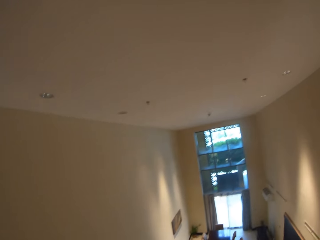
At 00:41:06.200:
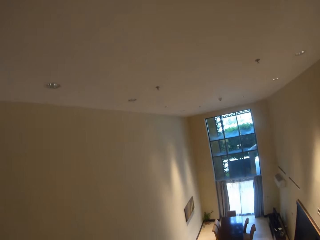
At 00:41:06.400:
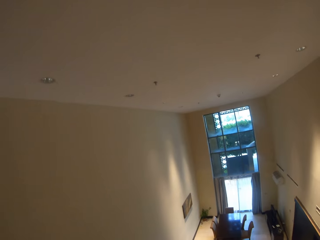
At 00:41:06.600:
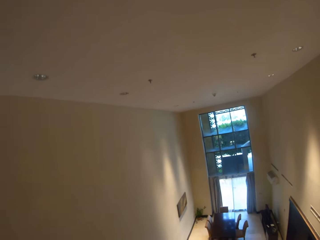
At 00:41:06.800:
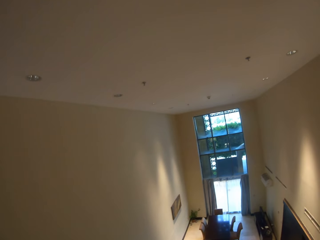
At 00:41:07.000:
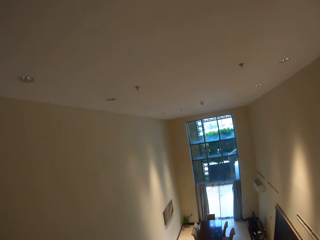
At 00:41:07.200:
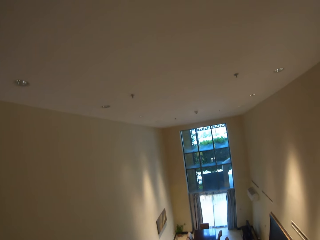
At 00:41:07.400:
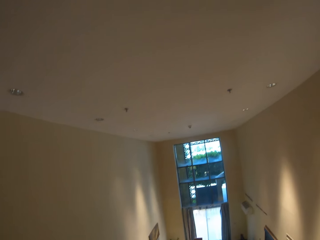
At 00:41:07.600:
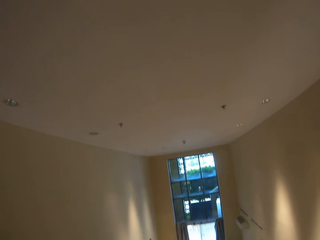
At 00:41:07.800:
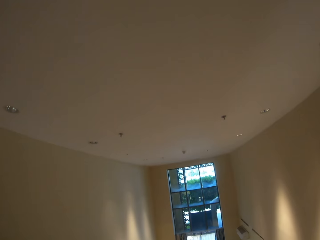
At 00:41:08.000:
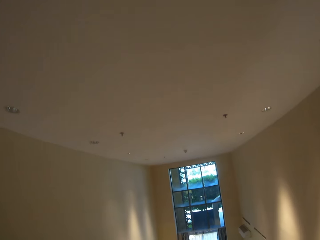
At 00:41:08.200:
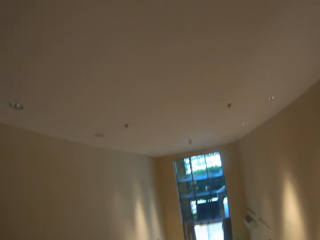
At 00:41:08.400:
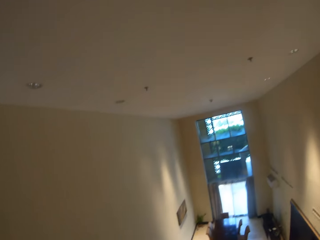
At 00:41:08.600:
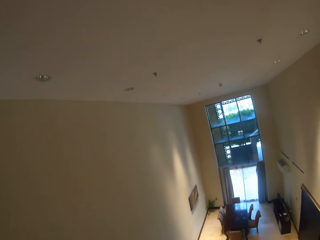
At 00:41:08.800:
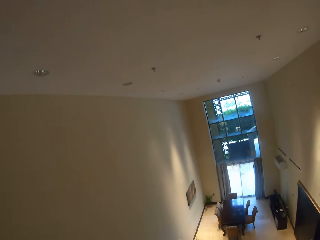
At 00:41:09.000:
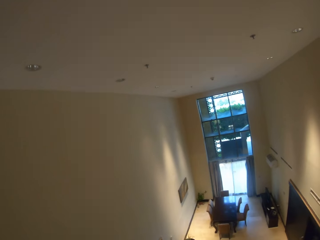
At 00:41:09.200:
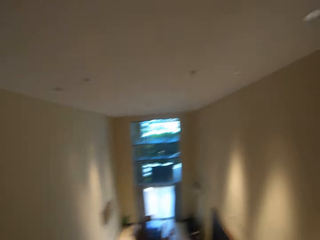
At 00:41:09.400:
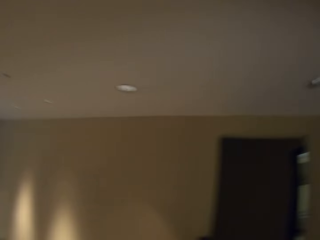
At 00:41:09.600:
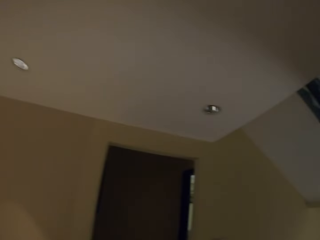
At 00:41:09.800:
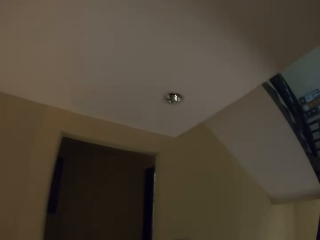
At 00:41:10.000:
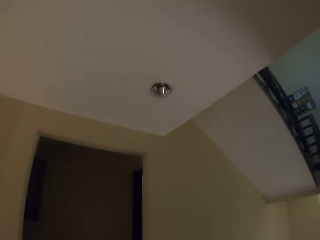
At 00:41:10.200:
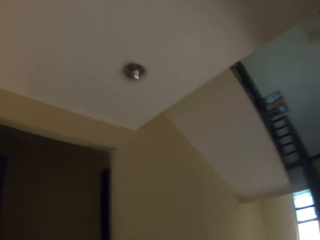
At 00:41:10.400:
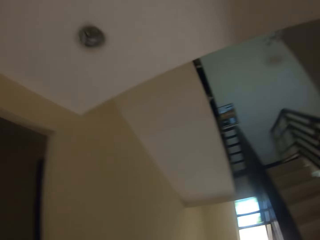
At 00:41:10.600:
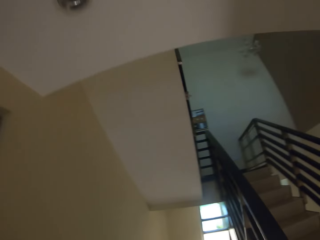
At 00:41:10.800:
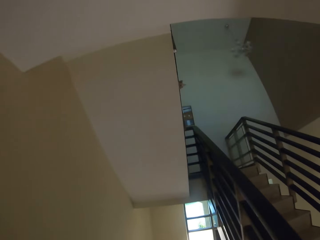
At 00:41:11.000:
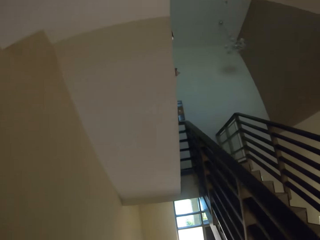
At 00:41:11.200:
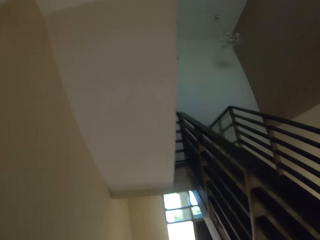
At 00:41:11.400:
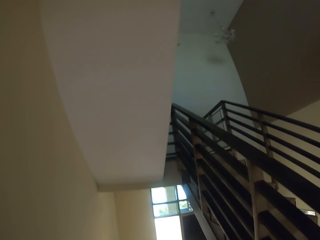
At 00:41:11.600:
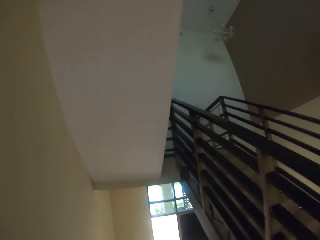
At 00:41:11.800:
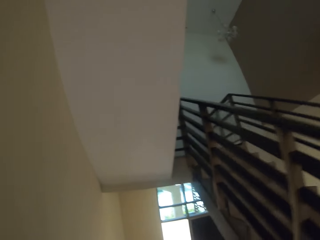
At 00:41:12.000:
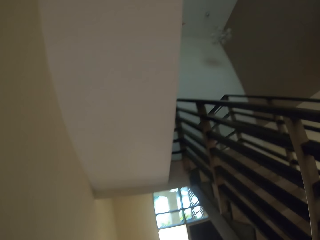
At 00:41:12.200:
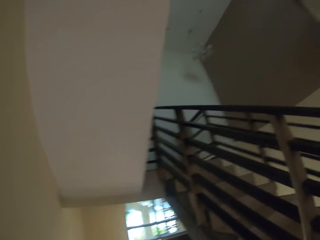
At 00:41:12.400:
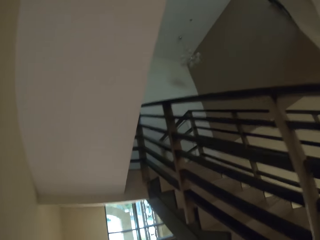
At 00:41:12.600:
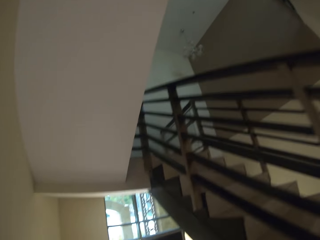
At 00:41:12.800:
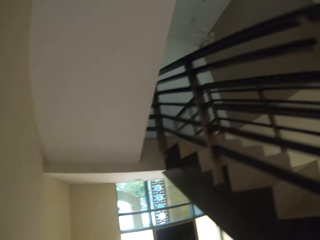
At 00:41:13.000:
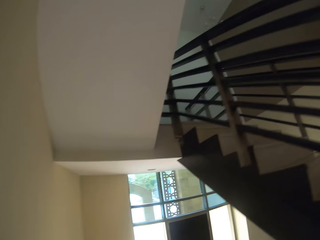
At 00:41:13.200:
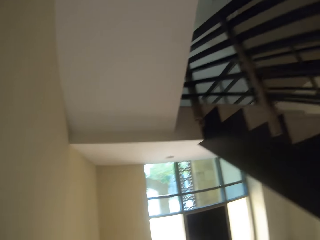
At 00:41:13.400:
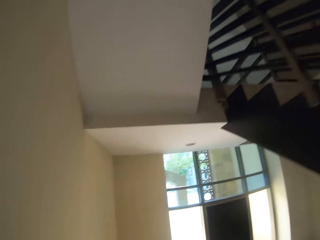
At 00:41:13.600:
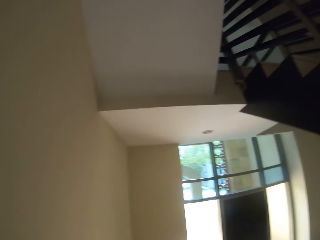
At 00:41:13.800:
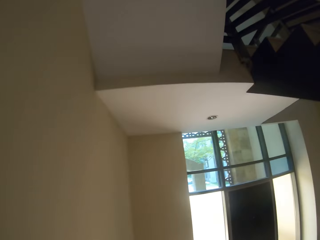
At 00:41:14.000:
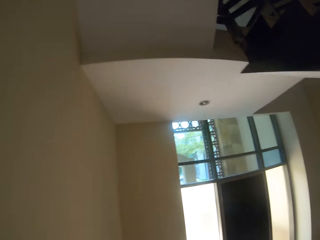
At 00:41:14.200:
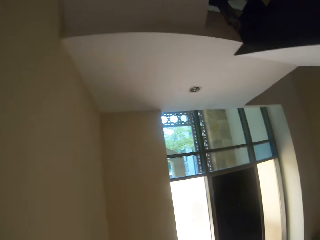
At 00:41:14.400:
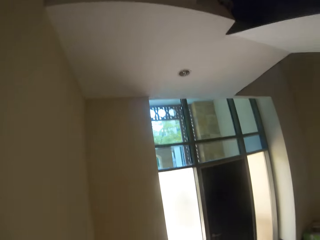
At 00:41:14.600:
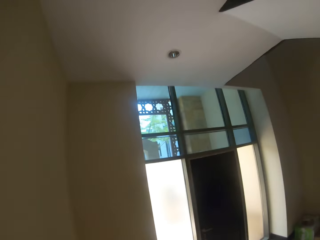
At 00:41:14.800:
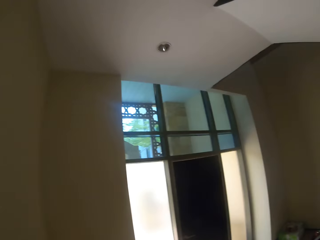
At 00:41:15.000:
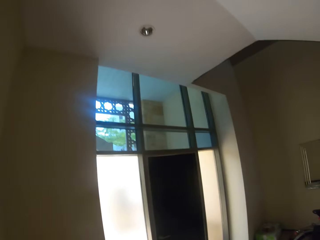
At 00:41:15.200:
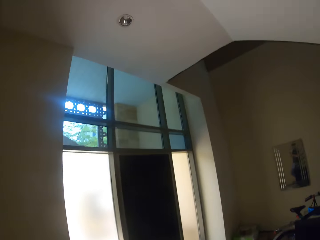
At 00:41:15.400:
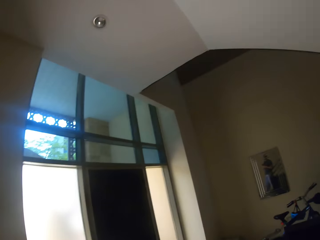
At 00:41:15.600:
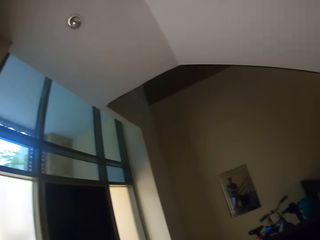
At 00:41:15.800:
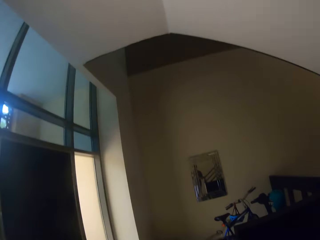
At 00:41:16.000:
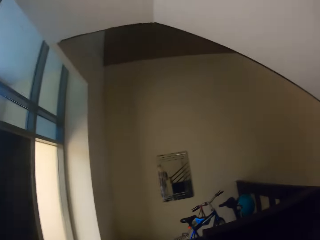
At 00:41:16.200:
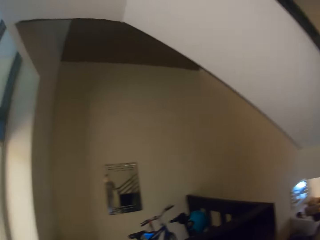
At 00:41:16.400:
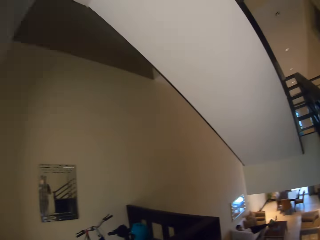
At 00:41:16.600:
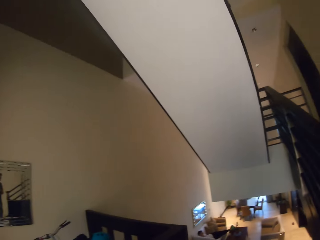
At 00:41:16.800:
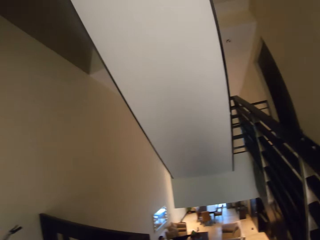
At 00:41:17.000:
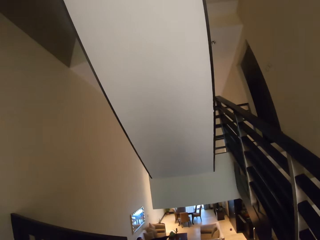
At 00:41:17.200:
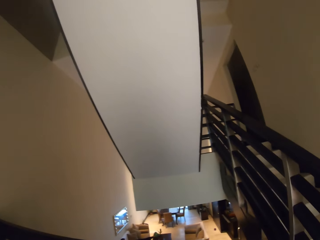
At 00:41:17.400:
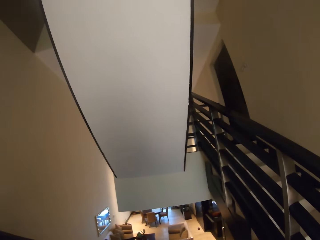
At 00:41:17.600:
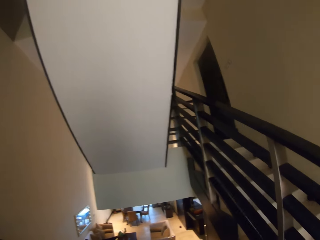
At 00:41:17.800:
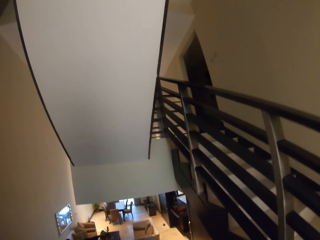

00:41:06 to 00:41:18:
The camera wearer descends the stairs.

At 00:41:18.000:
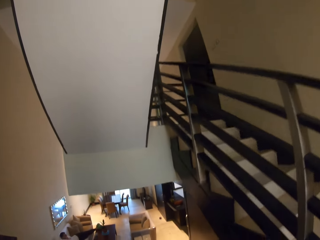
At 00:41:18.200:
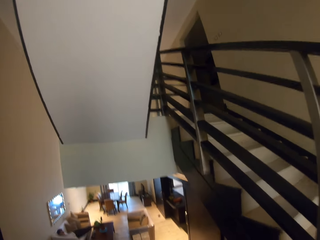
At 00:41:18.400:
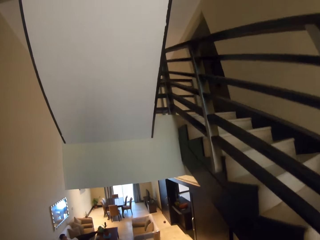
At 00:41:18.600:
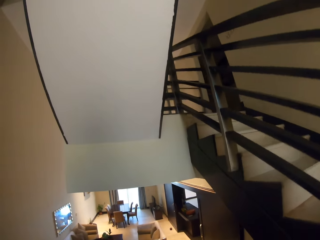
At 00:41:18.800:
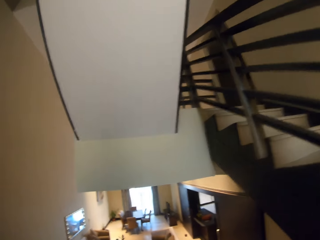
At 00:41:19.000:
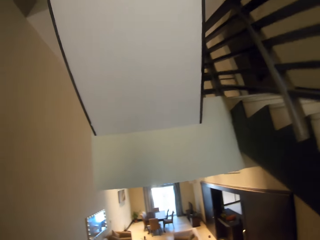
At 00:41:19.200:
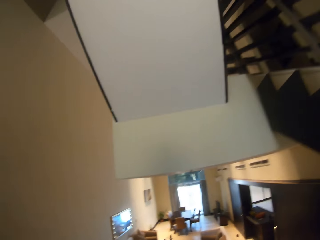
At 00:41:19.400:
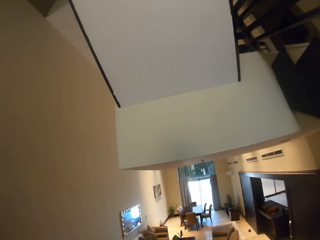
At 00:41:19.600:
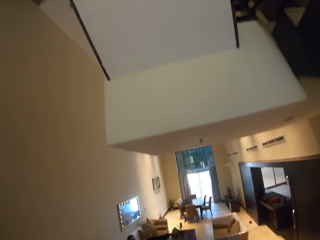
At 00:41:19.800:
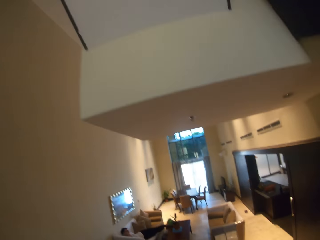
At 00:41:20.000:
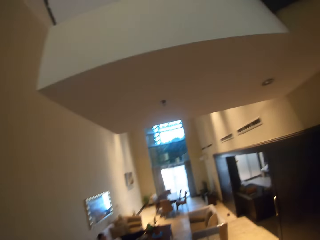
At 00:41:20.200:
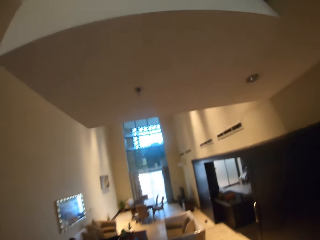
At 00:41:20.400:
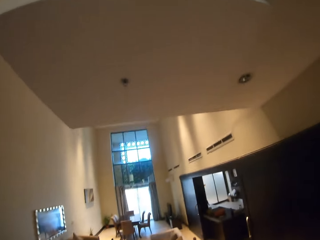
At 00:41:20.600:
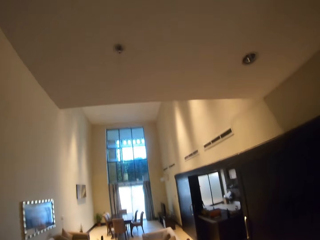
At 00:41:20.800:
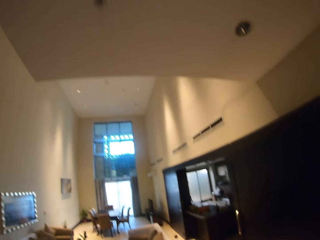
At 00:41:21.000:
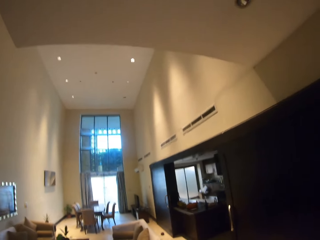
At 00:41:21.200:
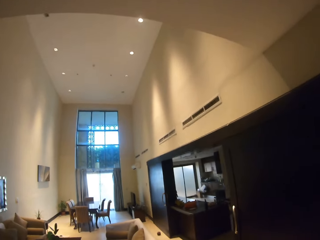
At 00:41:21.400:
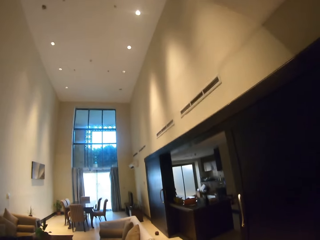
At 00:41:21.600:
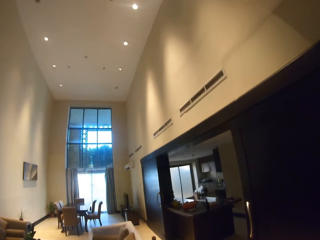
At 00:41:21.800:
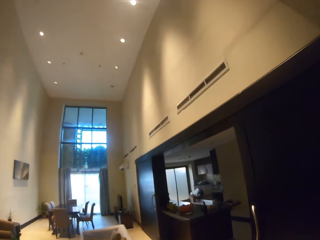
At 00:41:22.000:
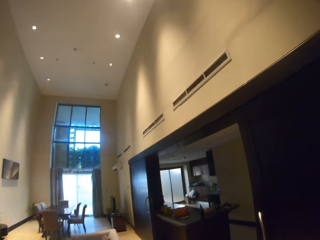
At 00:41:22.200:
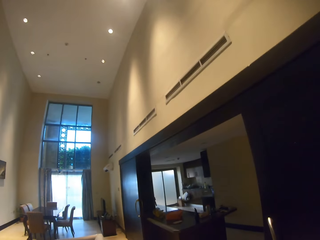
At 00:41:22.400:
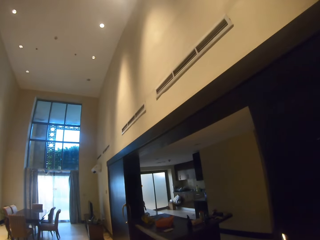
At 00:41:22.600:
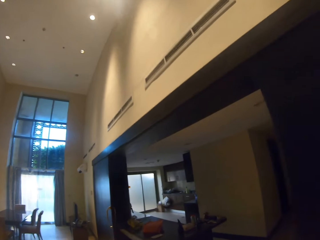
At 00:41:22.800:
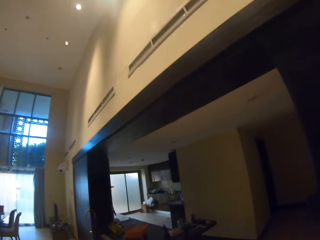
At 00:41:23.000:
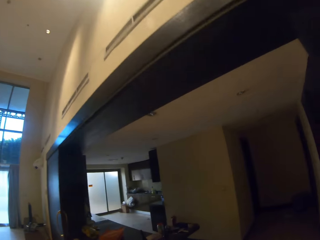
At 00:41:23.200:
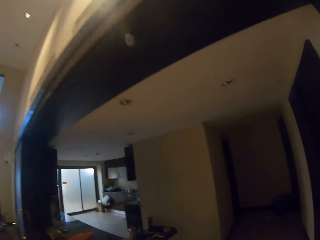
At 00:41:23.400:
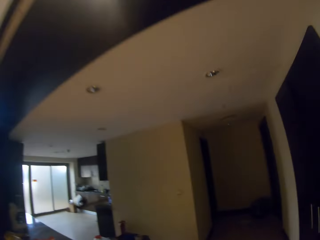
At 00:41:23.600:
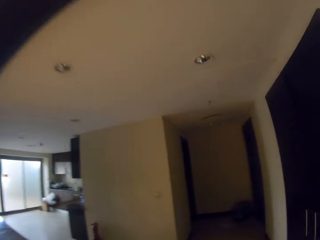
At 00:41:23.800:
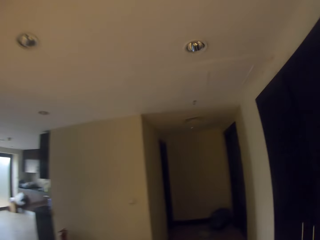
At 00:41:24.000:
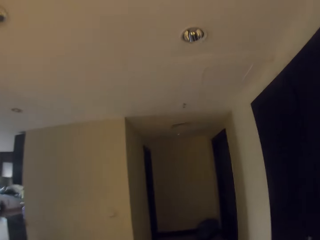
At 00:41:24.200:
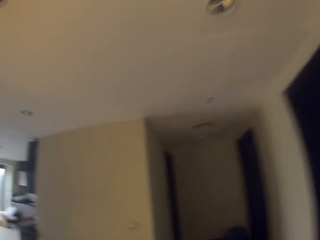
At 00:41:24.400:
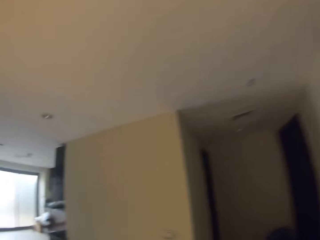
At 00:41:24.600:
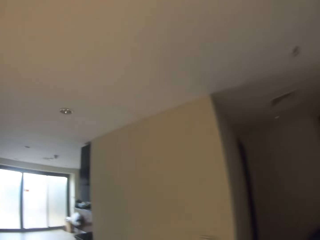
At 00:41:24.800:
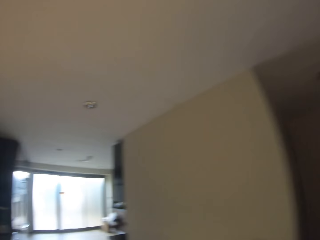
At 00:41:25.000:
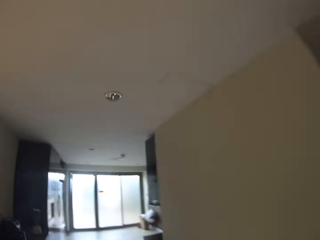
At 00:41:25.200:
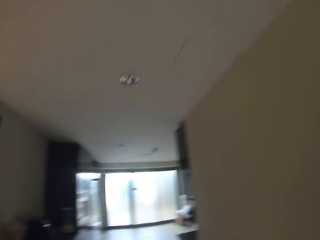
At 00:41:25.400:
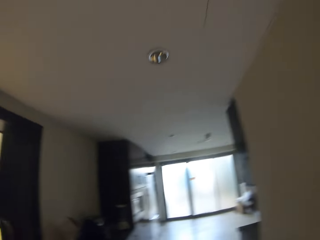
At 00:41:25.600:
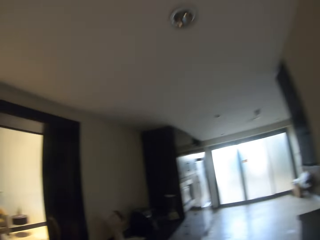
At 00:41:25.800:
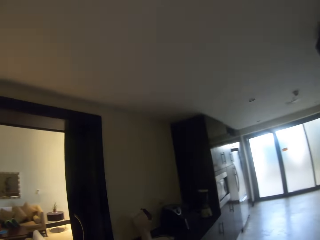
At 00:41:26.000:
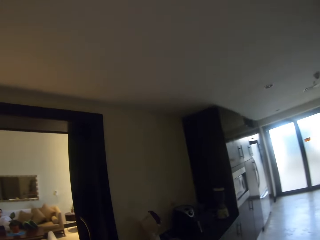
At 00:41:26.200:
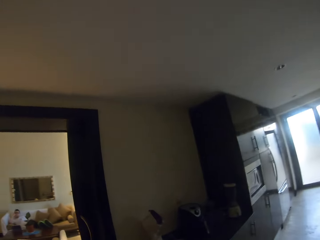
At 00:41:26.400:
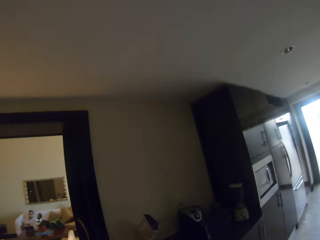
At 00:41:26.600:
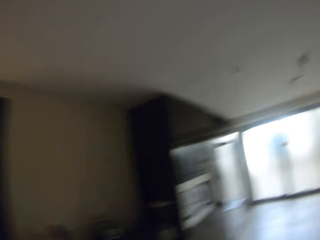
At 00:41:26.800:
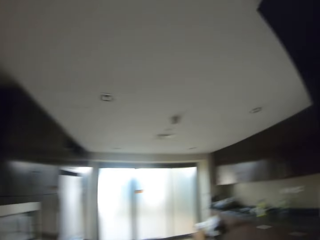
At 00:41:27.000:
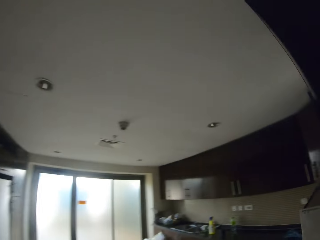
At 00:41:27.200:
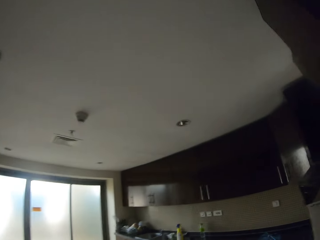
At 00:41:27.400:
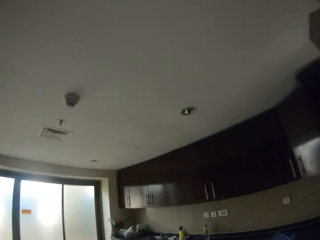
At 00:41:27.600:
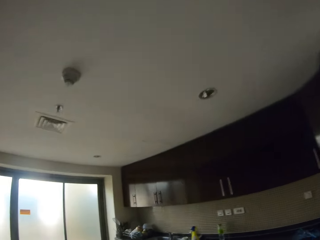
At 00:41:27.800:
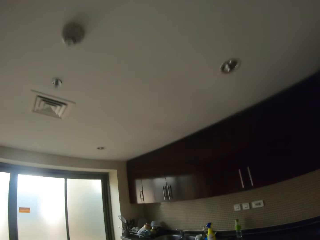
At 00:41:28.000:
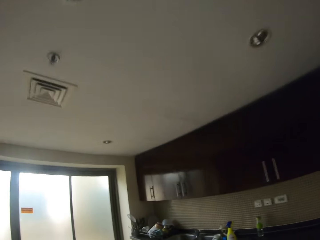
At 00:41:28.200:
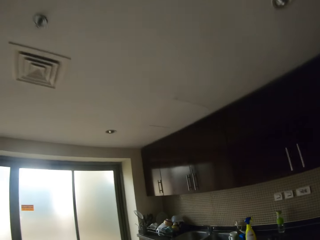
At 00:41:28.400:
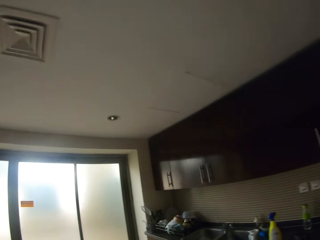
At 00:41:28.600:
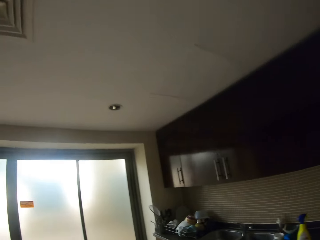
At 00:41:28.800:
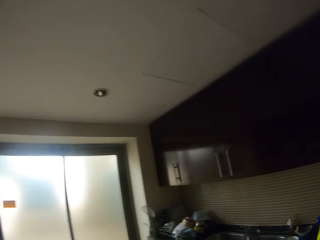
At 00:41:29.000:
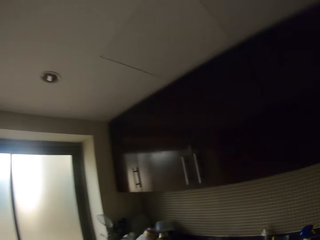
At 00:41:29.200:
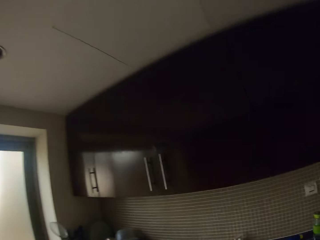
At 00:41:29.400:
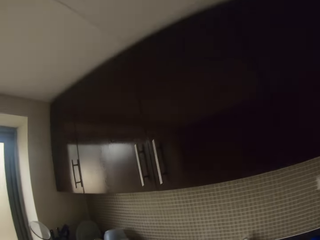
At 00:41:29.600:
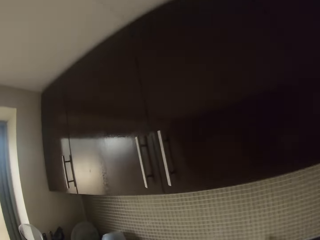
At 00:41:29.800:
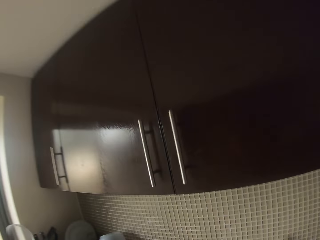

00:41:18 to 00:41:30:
The camera wearer walks towards the sink.
